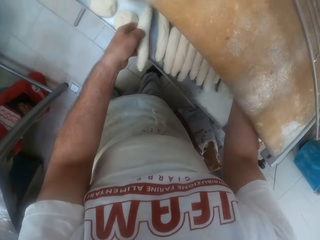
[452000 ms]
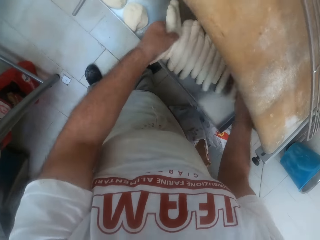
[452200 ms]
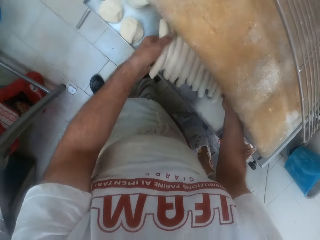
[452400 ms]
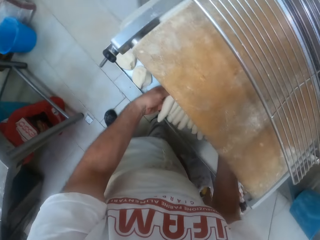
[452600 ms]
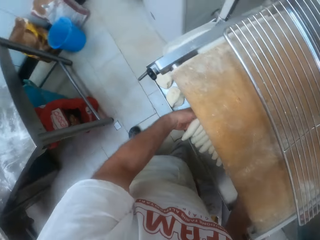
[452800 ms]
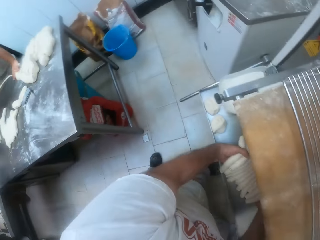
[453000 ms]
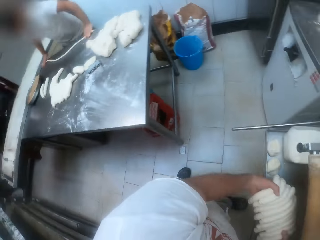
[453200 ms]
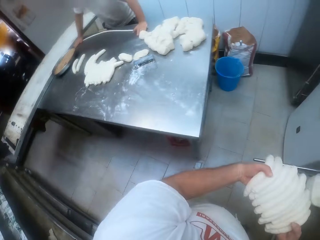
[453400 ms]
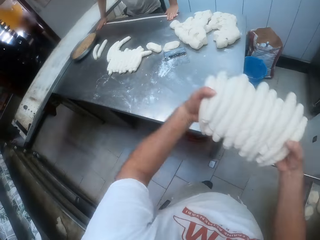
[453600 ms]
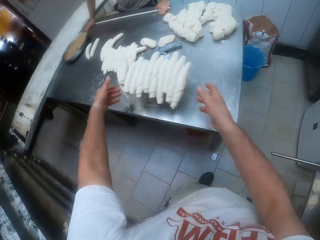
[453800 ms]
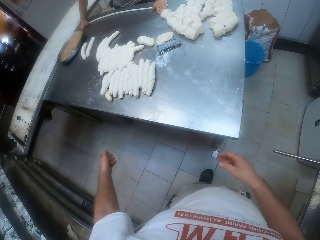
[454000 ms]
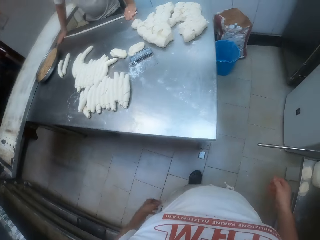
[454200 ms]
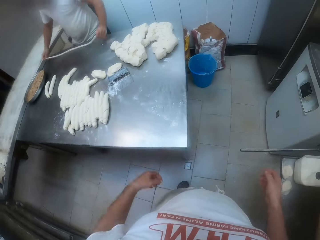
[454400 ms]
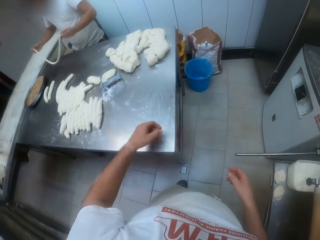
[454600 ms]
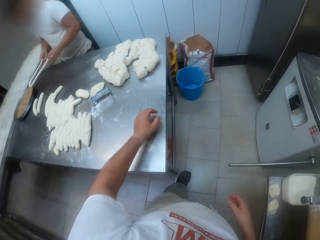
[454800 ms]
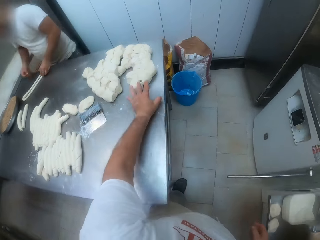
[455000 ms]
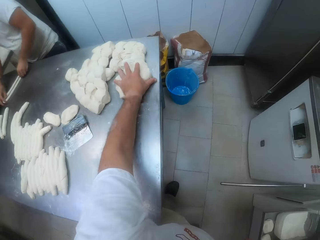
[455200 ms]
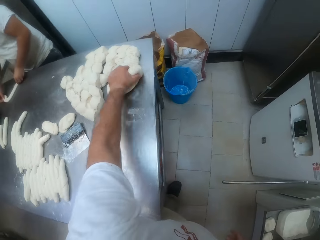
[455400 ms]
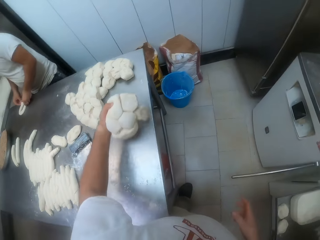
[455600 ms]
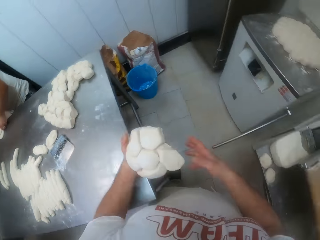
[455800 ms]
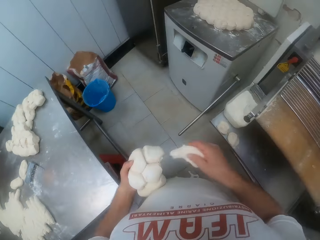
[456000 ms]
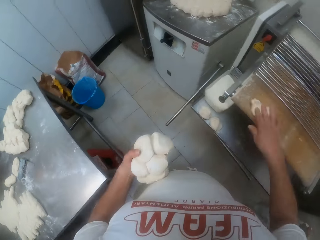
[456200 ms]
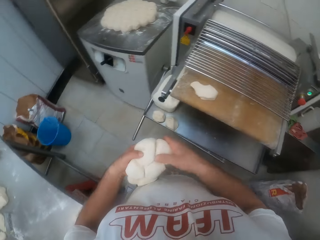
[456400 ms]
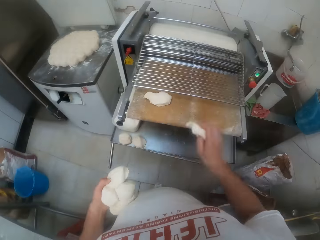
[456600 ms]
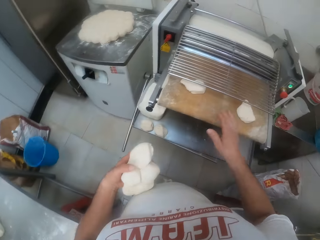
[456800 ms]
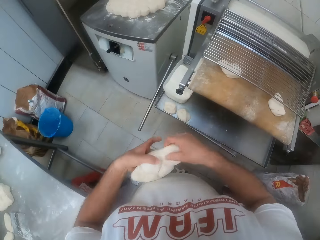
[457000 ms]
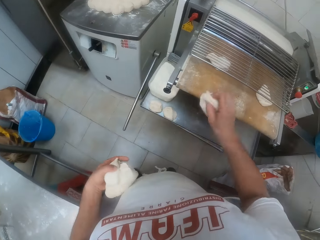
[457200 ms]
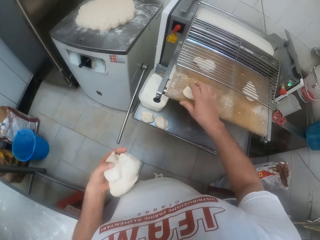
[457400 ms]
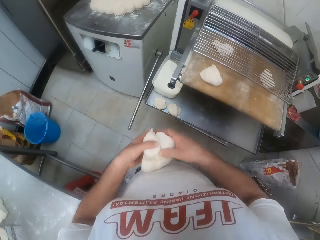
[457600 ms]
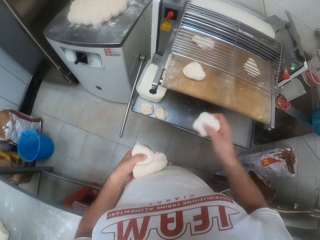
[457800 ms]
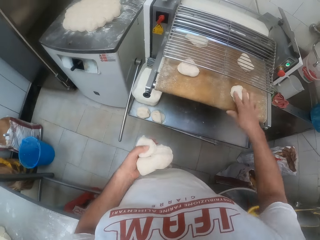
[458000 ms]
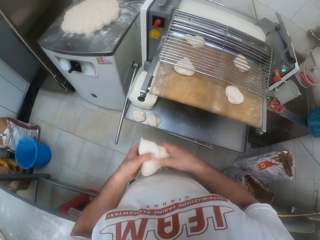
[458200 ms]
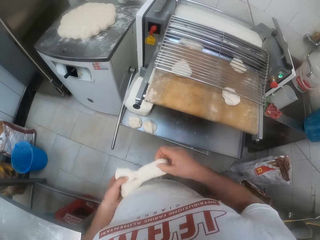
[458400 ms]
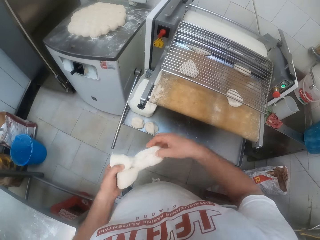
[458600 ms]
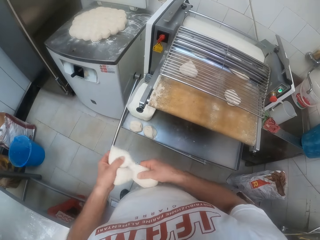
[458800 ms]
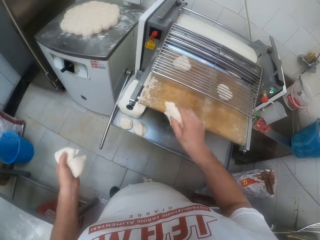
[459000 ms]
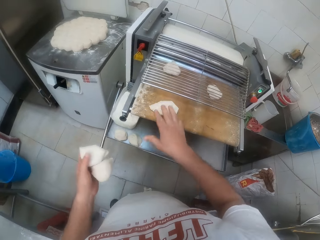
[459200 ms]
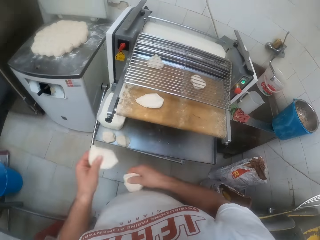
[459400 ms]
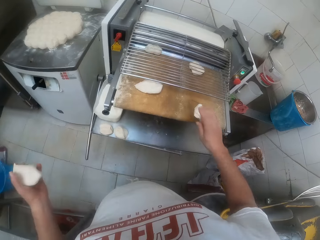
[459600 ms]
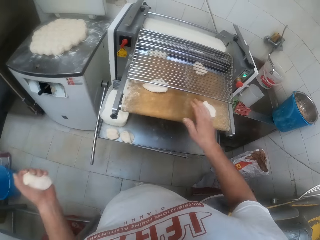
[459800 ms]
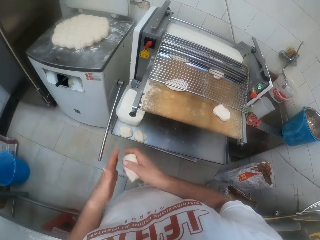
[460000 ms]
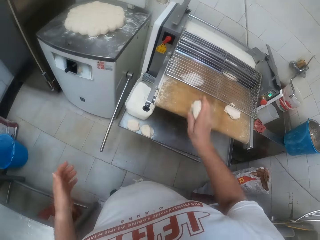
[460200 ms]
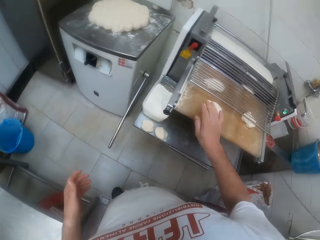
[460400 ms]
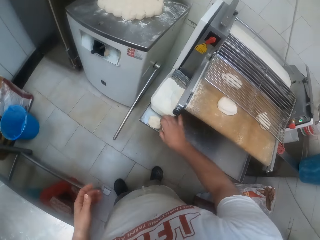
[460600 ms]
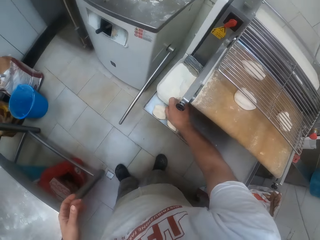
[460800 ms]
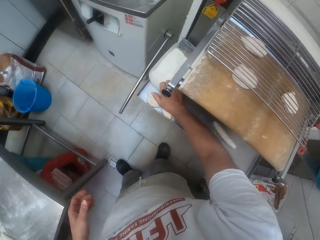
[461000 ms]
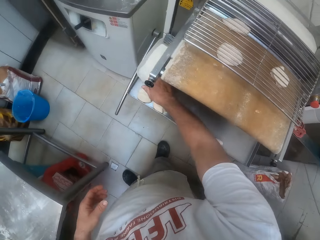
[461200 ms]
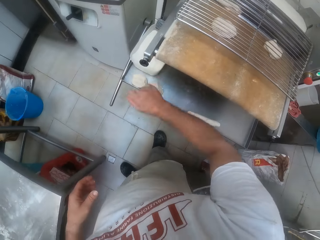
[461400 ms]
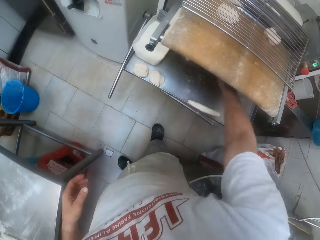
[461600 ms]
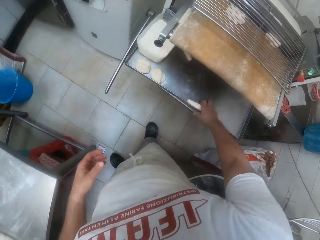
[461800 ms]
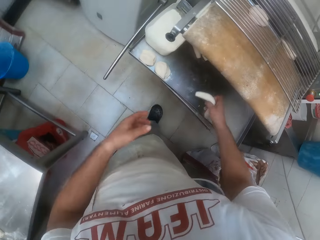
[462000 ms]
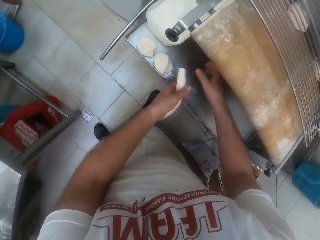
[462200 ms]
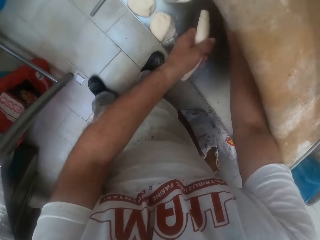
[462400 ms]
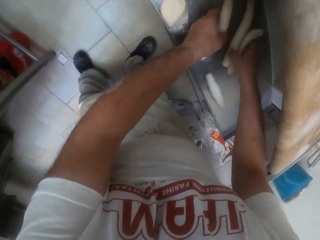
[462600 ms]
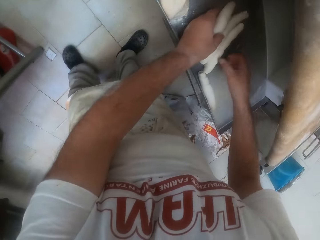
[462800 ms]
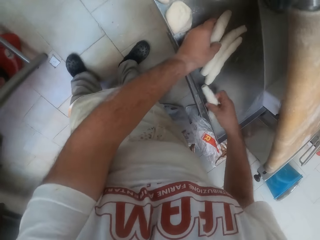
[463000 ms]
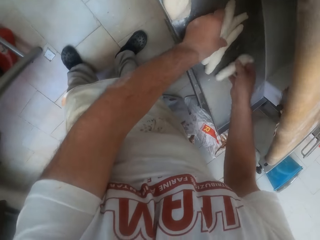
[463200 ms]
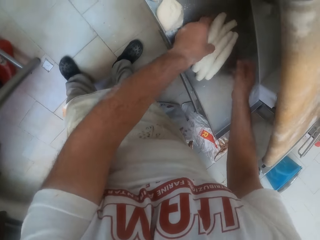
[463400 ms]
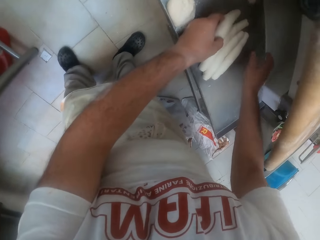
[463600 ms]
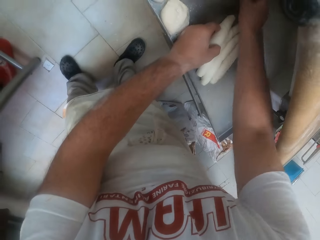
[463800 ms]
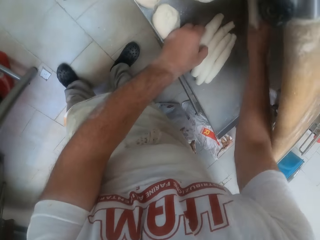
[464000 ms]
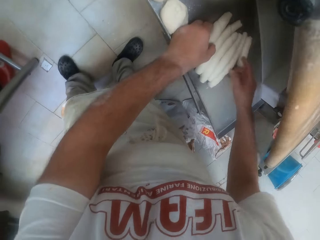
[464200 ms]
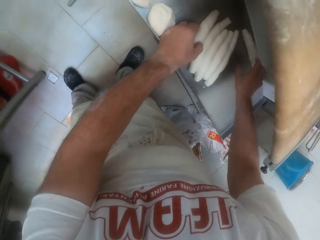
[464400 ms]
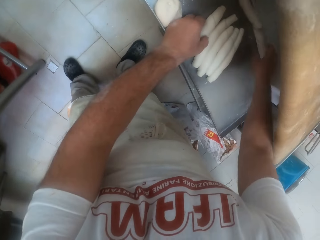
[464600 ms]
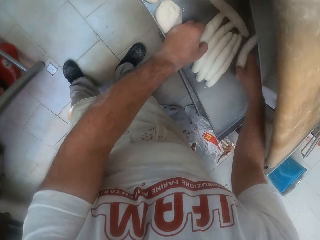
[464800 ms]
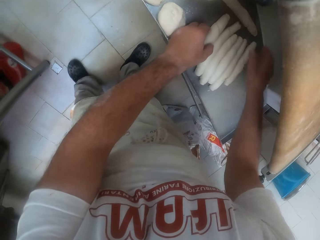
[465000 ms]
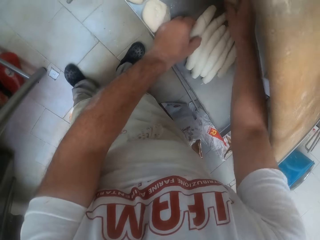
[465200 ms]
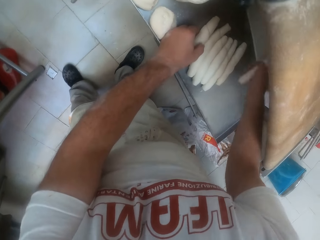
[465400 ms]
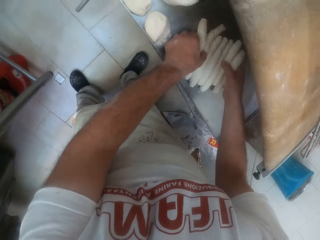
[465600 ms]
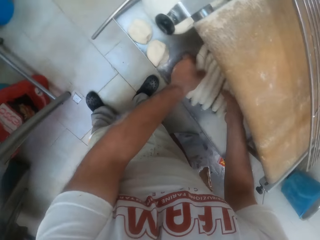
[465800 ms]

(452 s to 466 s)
The camera wearer throws the doughs. He picks the dough on the rolling table with his left hand. A man stretches the dough. The camera wearer feeds the dough into the dough sheeter with his right hand. He drops the dough on the cutter. He takes flour from the container with his right hand, sprinkles the flour into the dough sheeter with his right hand, and packs pieces of rolled dough from the dough sheeter onto the rolling table with both hands. He picks the dough.

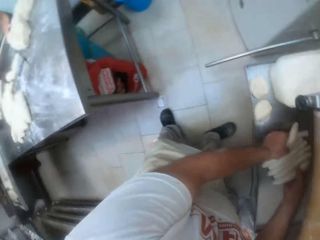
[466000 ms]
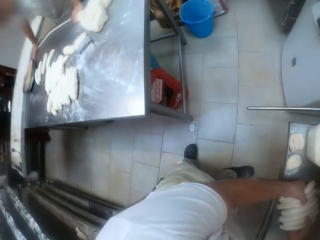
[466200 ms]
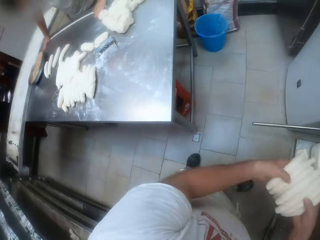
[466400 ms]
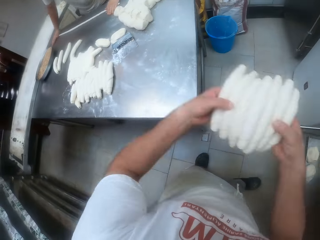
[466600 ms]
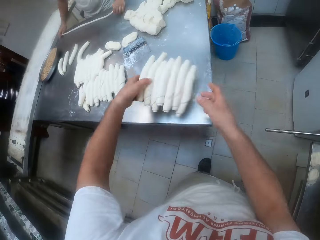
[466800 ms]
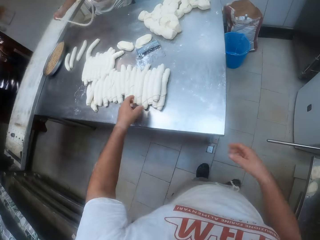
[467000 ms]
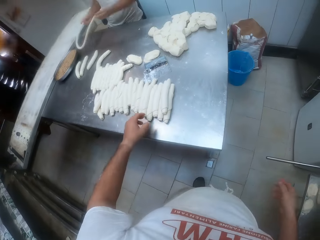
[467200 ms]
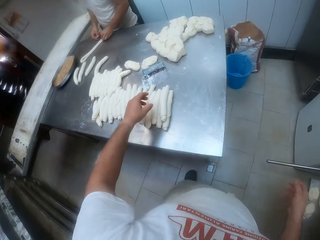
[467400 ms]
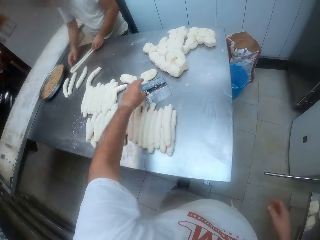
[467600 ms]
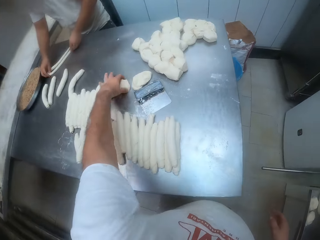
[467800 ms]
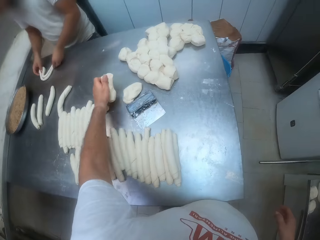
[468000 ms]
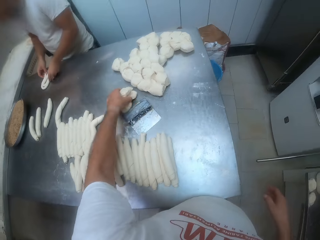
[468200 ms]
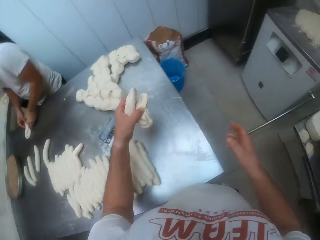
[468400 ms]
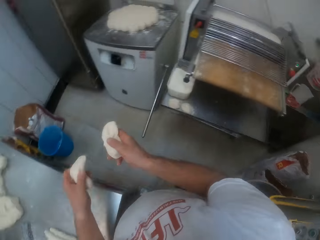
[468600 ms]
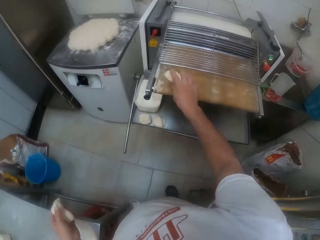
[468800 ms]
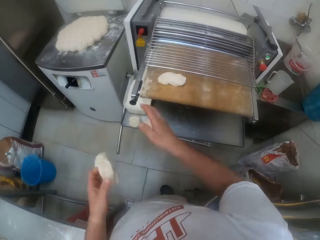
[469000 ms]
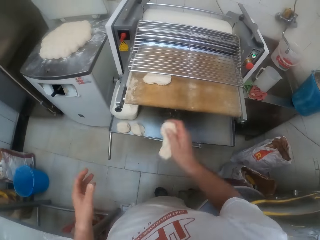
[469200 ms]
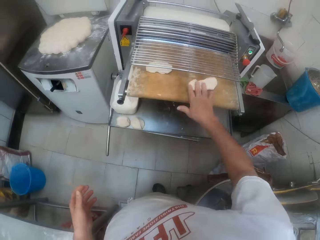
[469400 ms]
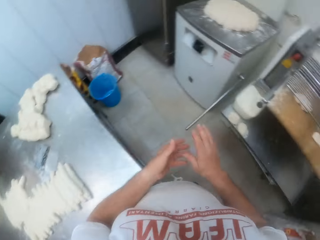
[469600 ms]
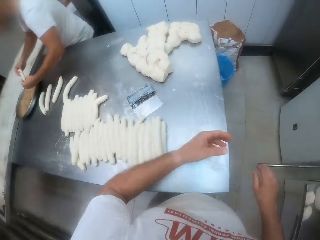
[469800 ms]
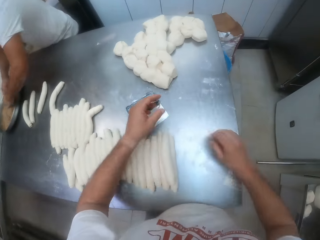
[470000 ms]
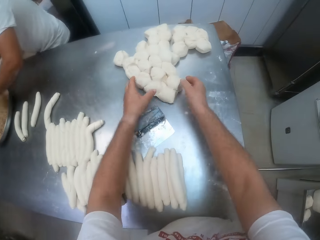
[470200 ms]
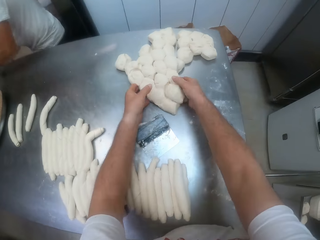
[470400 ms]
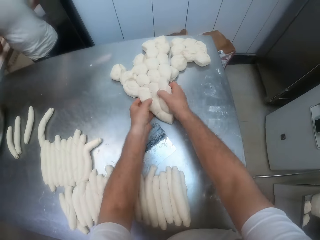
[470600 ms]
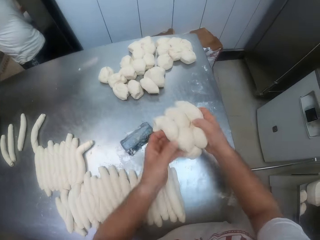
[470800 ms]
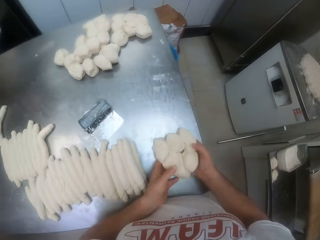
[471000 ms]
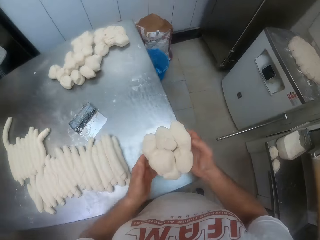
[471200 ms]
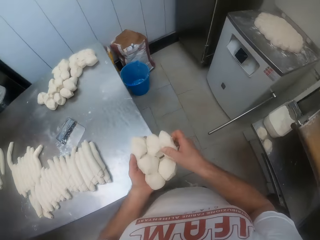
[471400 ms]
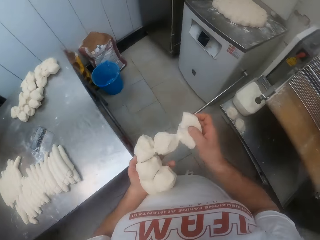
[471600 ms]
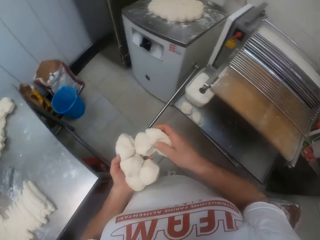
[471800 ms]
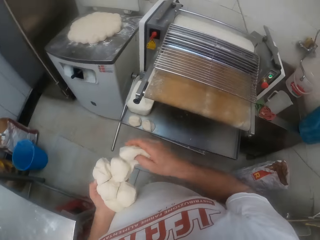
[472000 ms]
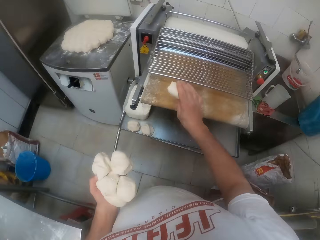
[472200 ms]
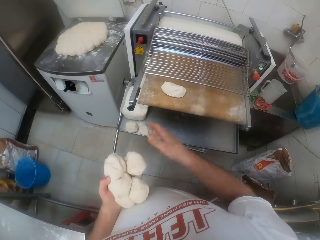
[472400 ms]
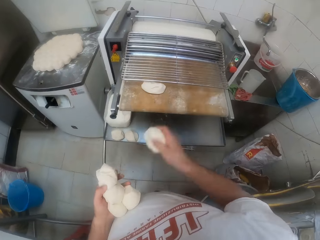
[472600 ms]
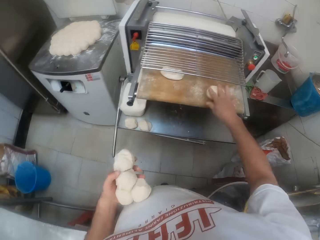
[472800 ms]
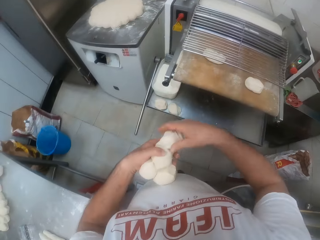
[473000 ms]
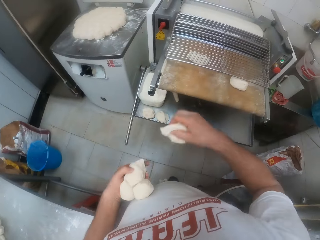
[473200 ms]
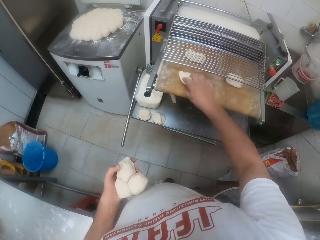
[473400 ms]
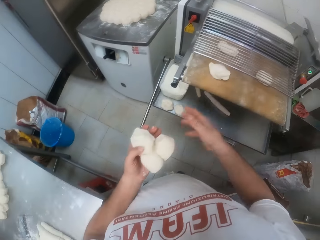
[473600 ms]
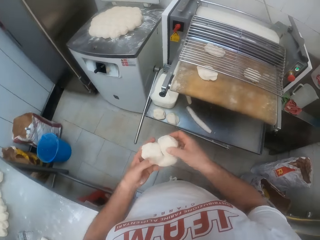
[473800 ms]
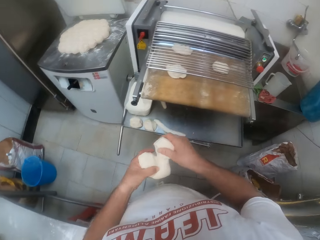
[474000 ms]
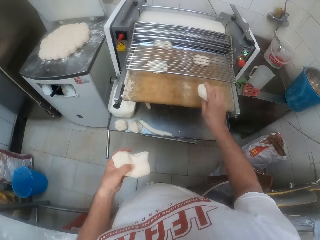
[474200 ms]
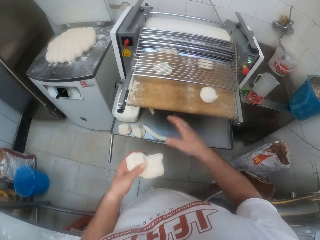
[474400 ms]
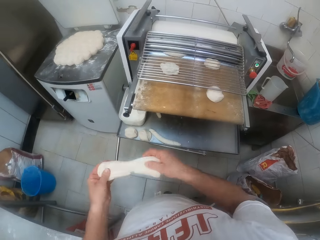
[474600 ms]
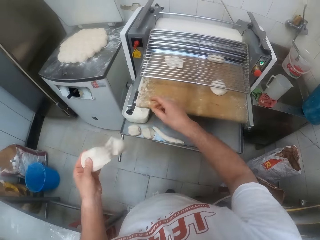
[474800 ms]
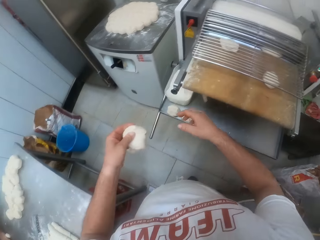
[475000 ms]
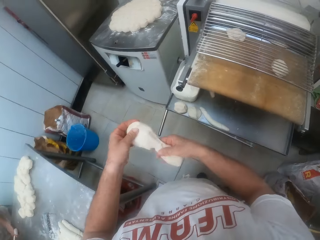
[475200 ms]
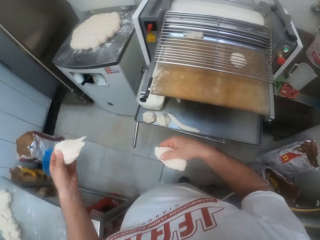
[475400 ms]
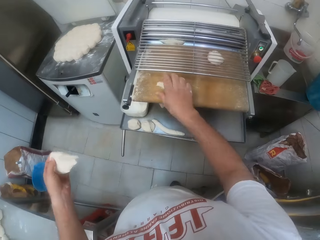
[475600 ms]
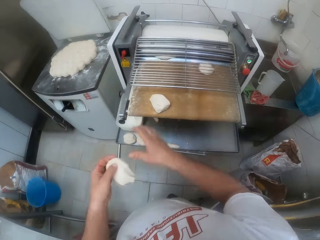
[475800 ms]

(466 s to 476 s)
The camera wearer throws the doughs. He picks the dough on the rolling table with his left hand and feeds the dough into the dough sheeter with his right hand. He drops the dough on the cutter. He picks the dough on the rolling table with both hands and feeds the dough into the dough sheeter with his right hand.
